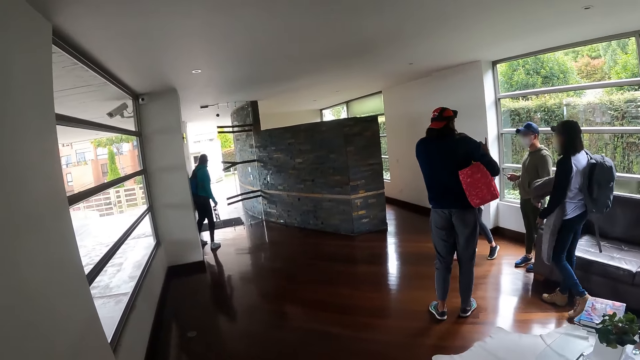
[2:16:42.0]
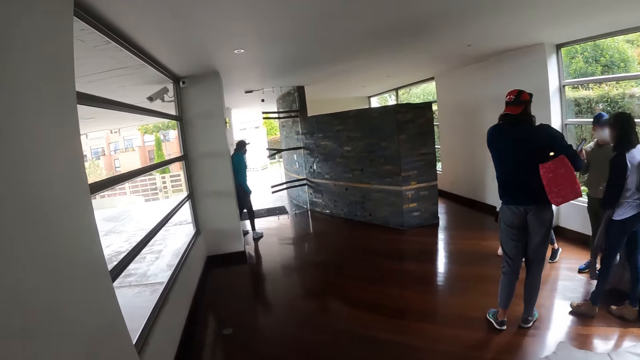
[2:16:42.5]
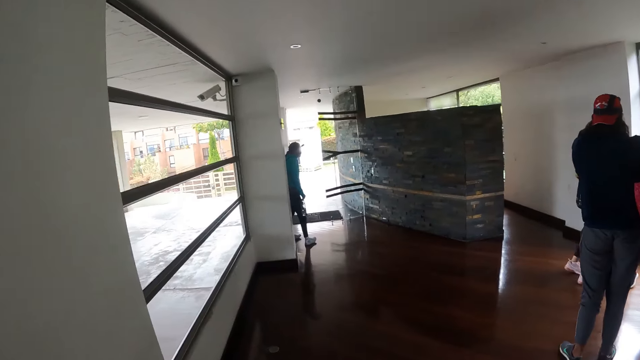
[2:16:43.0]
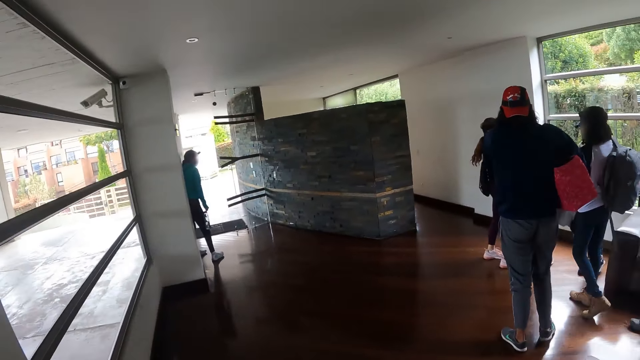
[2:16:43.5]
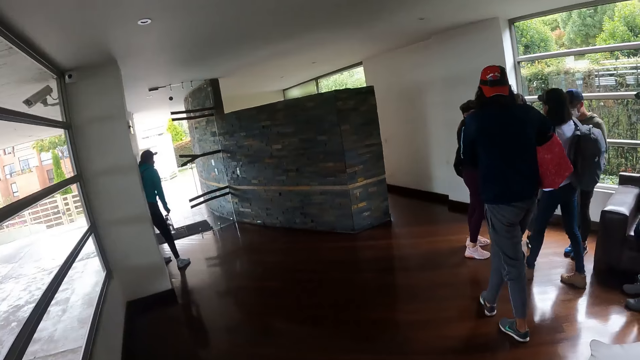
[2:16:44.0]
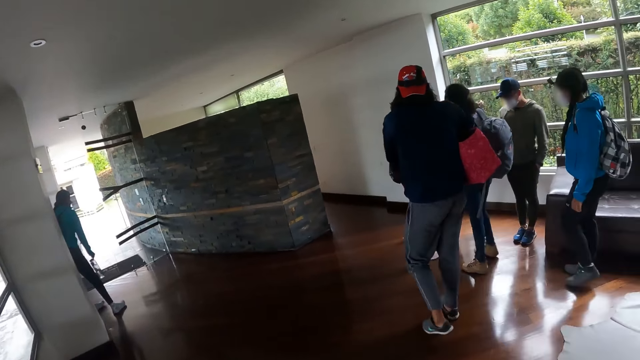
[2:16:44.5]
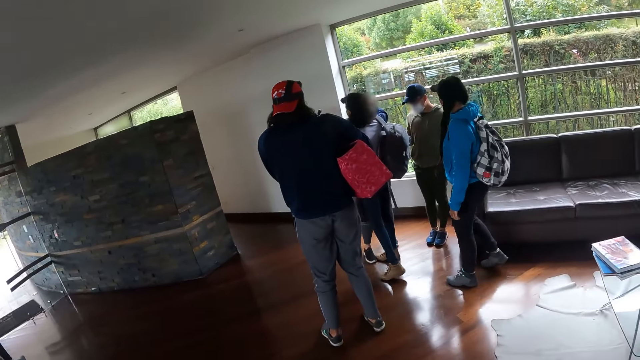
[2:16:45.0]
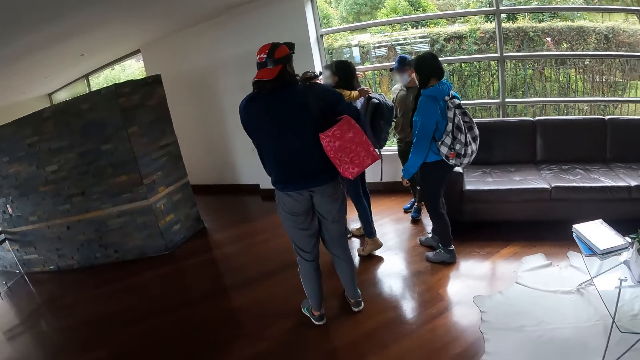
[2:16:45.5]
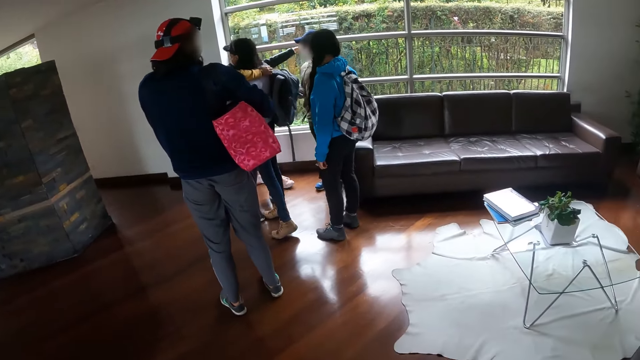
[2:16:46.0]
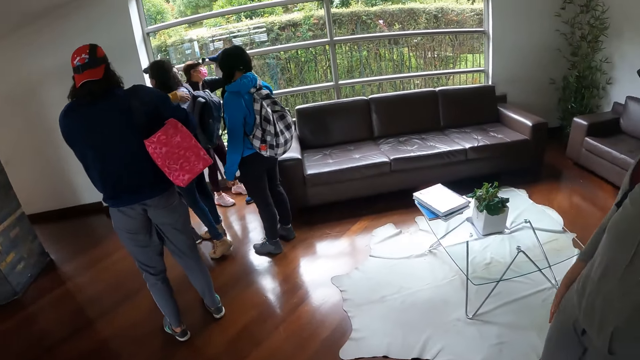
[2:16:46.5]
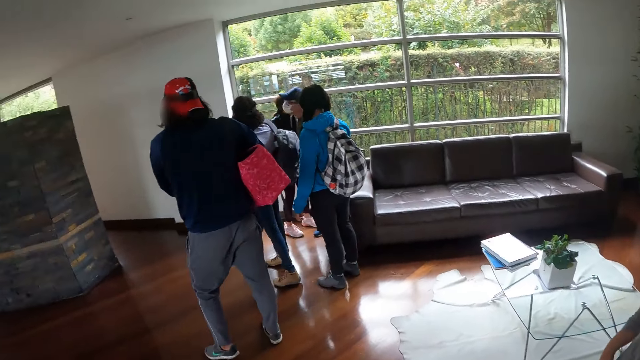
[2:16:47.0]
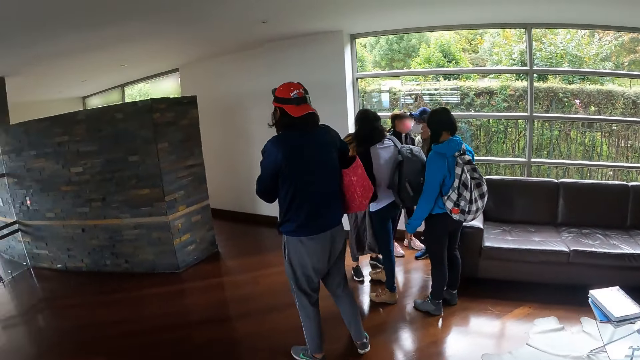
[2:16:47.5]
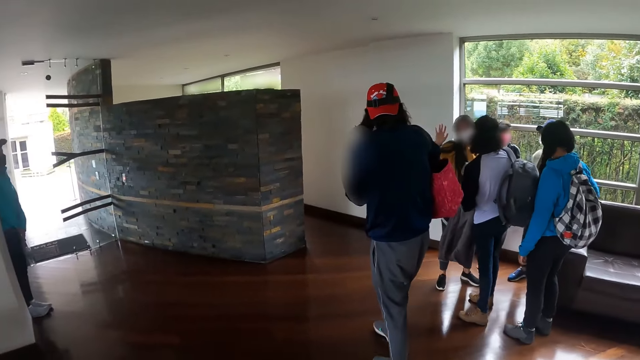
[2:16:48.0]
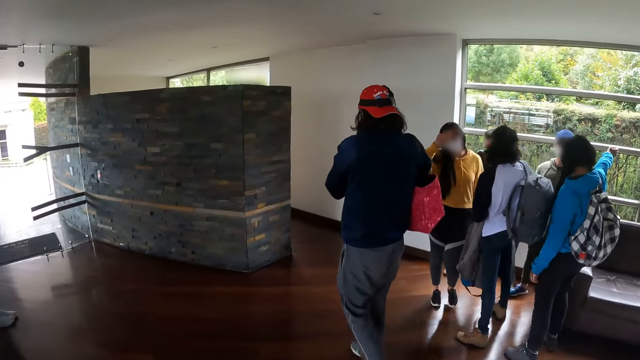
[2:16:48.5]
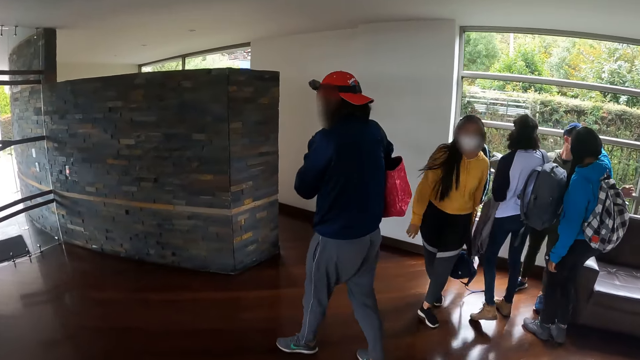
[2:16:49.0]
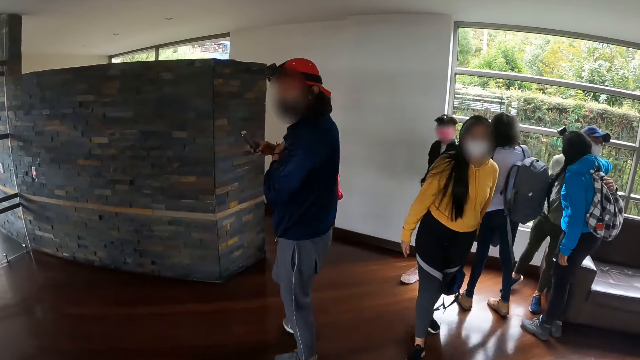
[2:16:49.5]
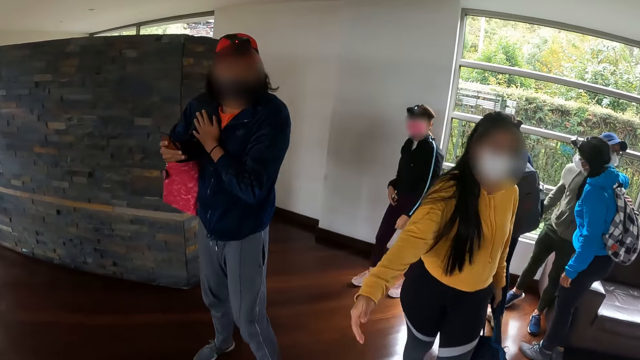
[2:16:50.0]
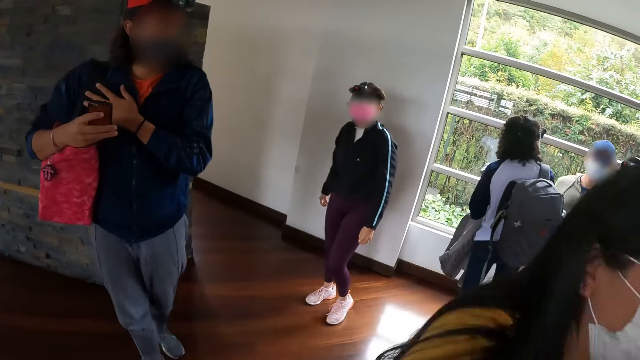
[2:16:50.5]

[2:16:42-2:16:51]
A woman hugs another woman with both hands.

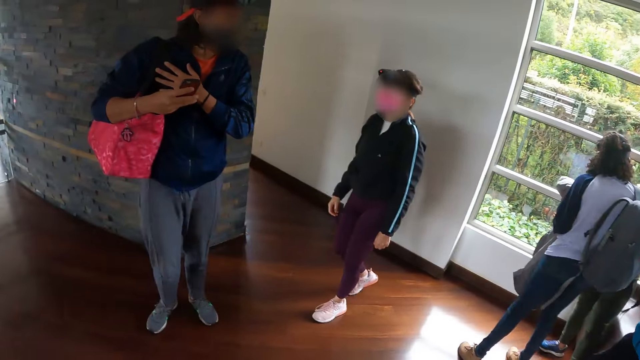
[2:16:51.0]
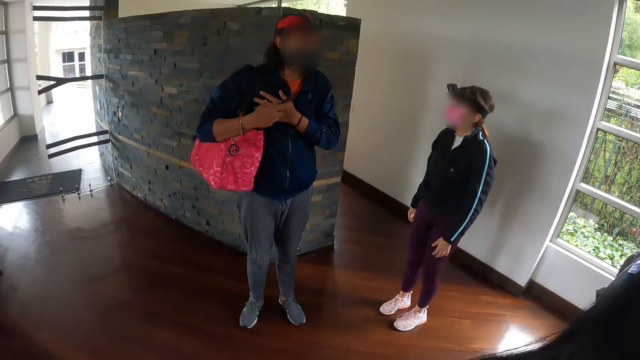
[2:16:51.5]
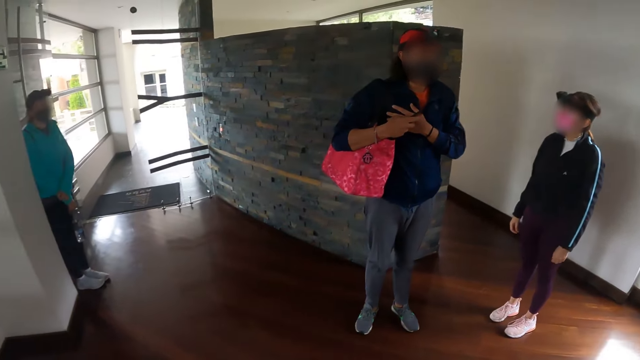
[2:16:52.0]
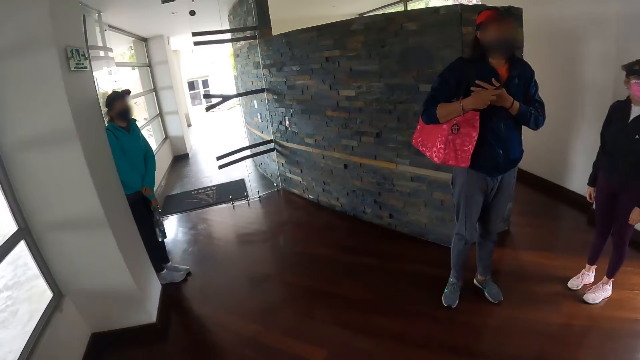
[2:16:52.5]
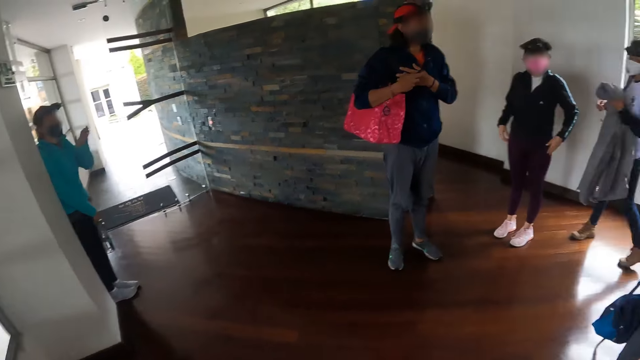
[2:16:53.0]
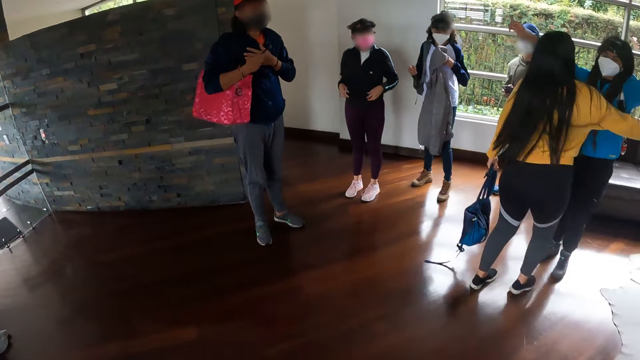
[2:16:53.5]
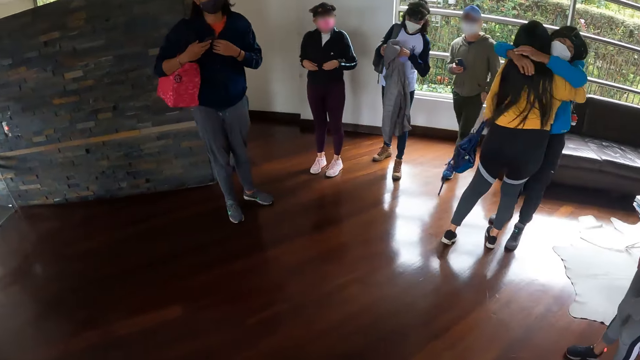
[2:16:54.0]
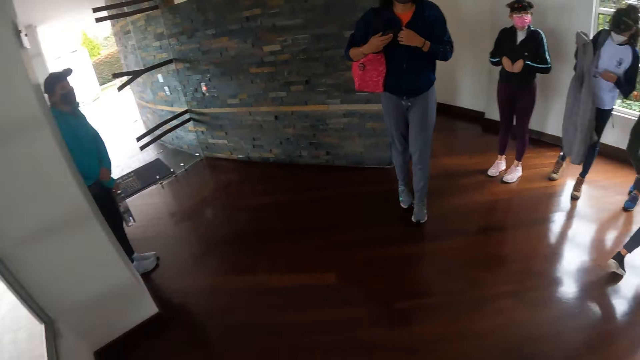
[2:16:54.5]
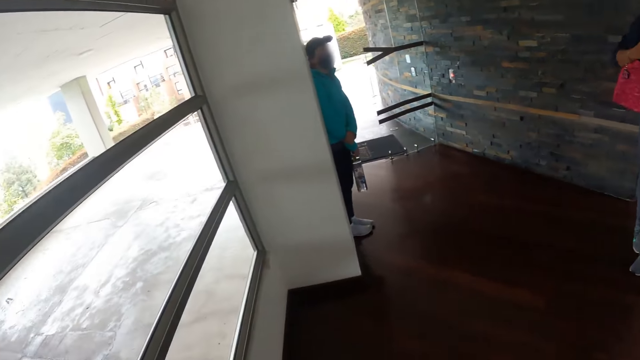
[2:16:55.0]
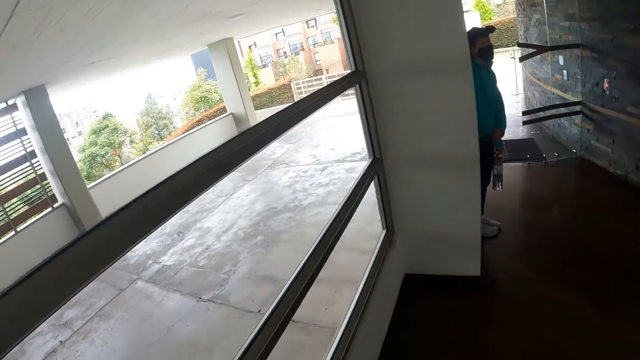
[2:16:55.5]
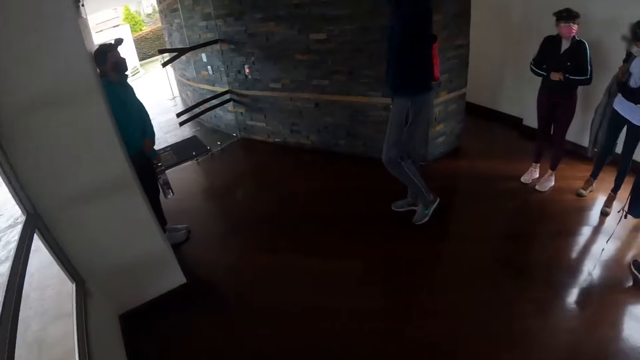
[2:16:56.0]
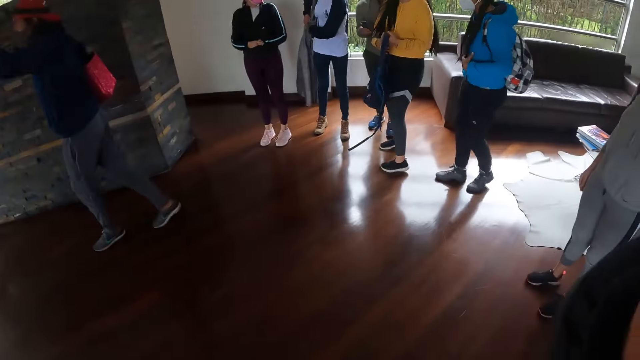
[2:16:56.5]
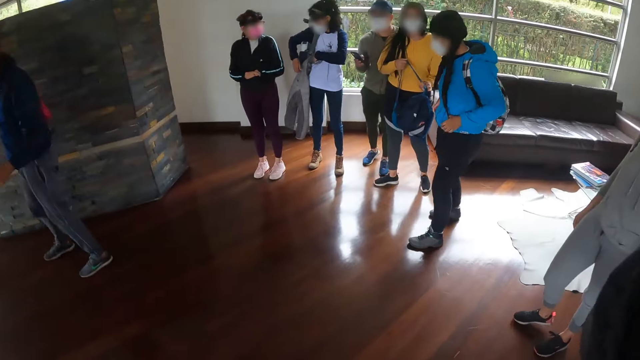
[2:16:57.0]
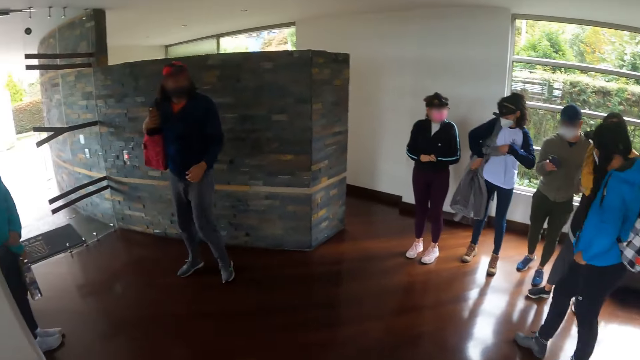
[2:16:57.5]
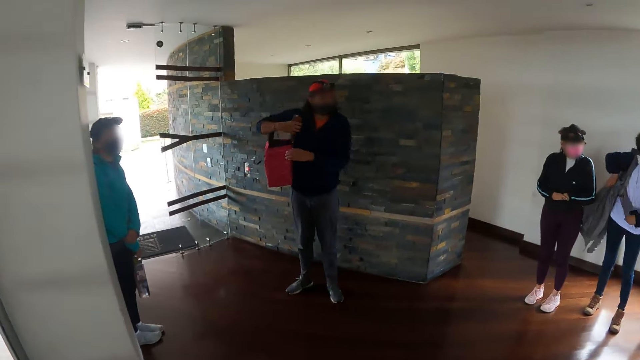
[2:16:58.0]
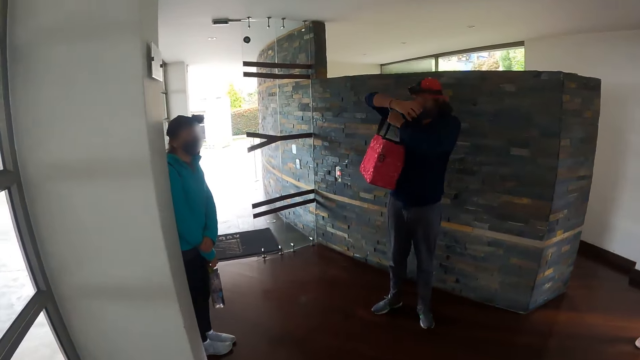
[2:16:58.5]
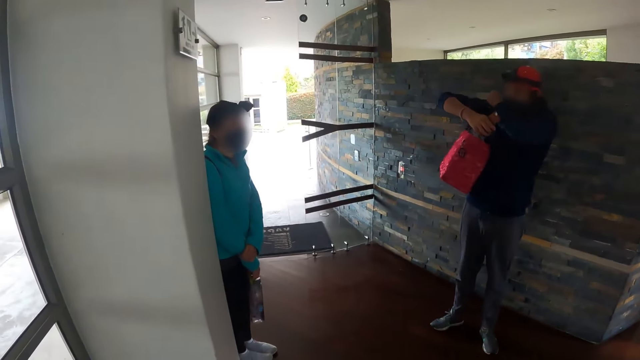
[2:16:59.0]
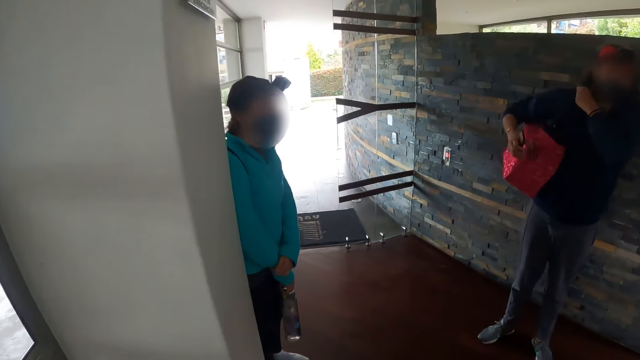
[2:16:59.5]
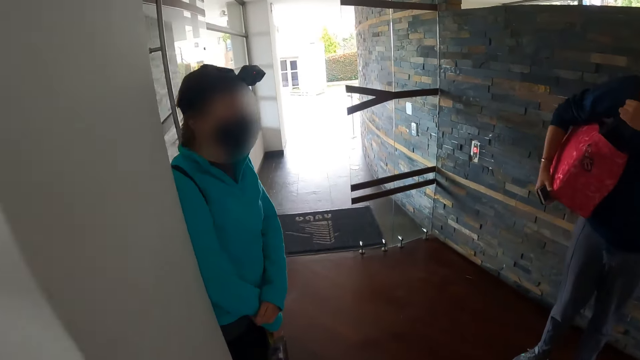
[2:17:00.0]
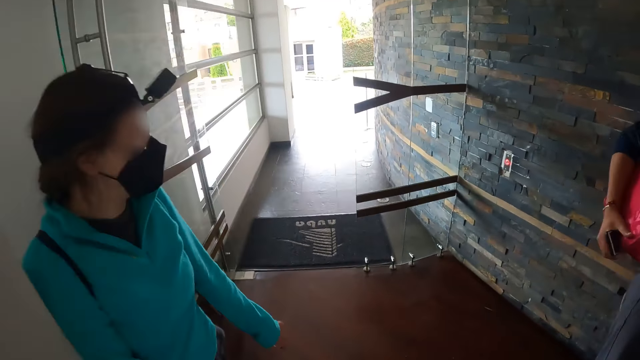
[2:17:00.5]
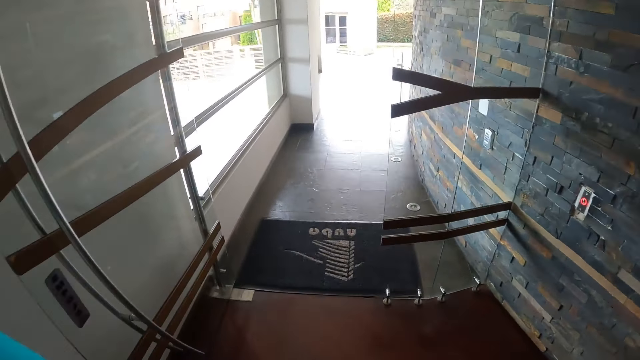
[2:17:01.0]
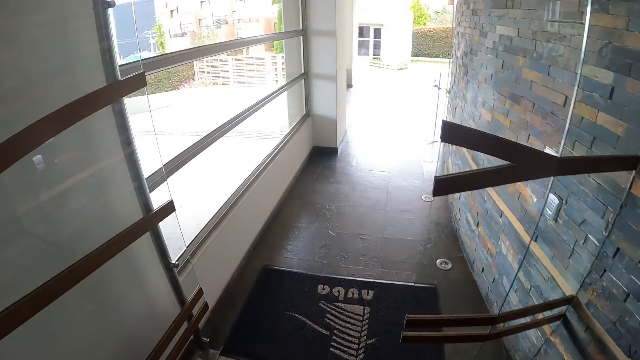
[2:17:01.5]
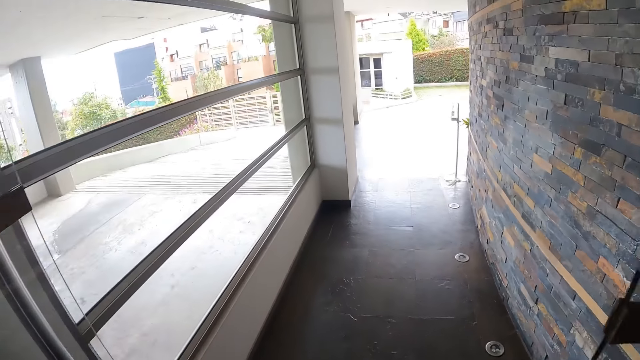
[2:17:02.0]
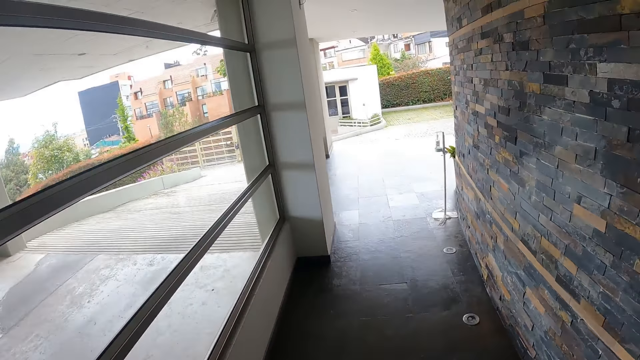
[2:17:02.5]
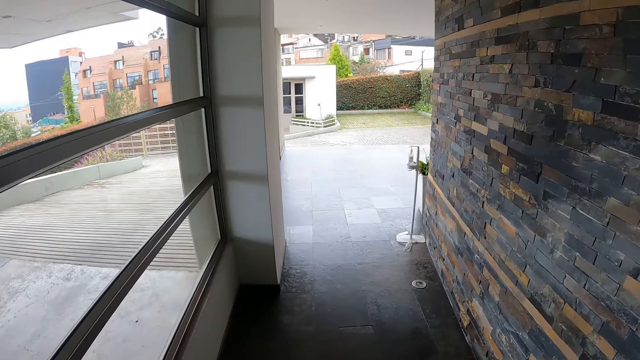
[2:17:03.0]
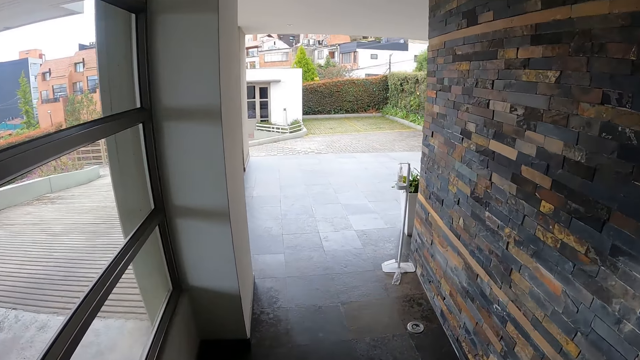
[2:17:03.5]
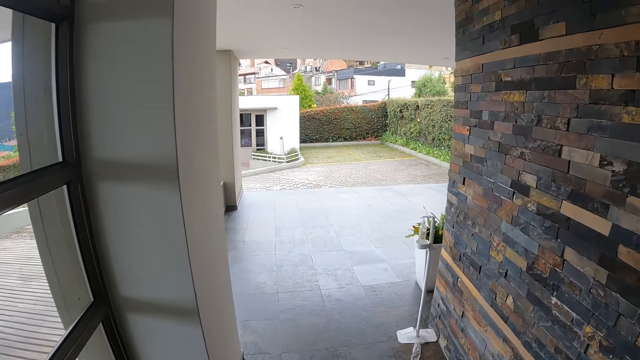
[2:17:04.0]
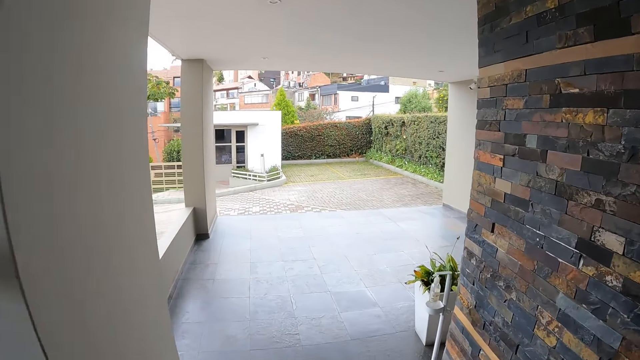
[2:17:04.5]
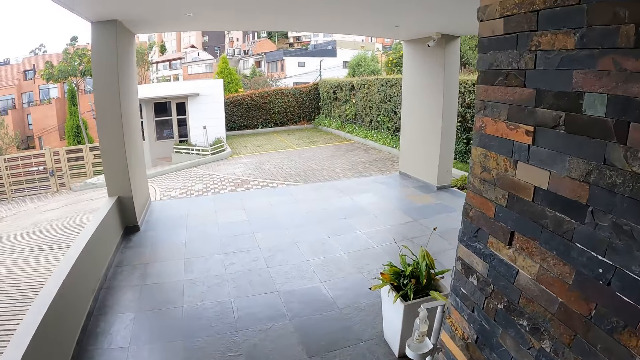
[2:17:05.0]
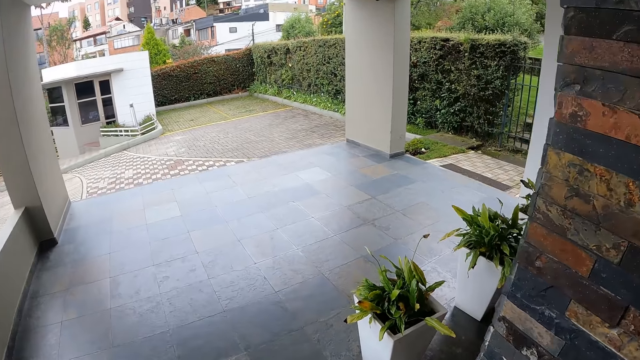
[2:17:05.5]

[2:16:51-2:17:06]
A woman holds a jacket with both hands. The camera wearer looks around the house. A second woman hugs a third woman with both hands. The second woman holds her hair with her left hand. The third woman moves her left hand on the bag strap. A man adjusts the bag with her left hand. The camera wearer walks around the house.
